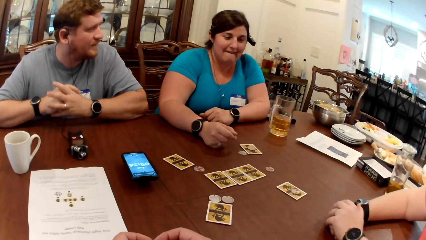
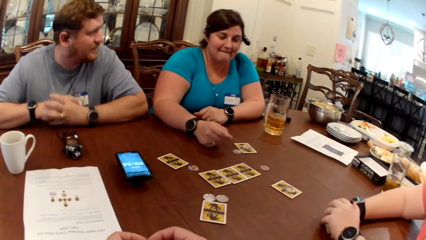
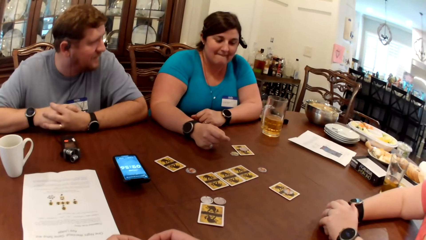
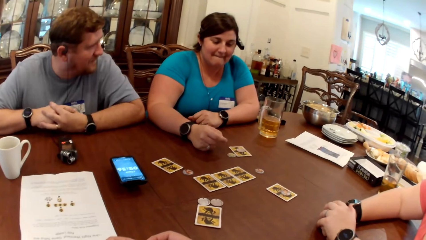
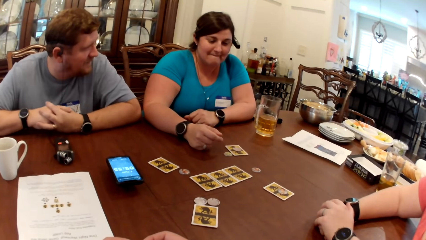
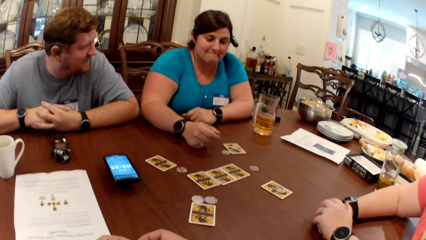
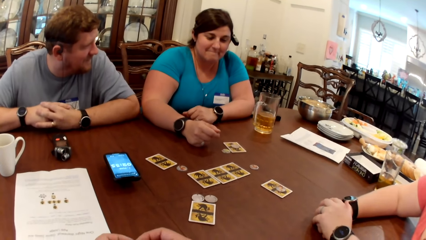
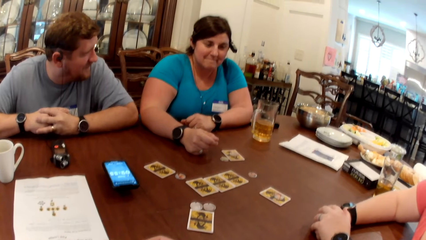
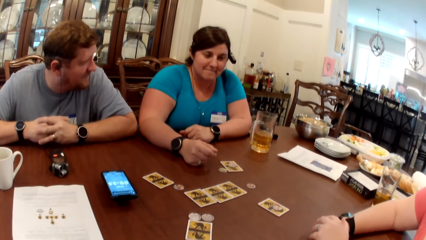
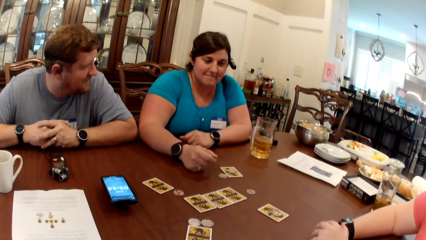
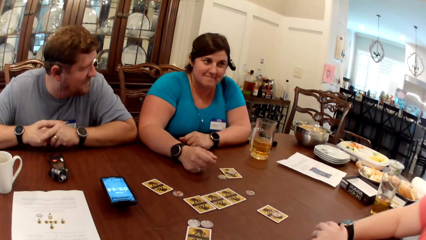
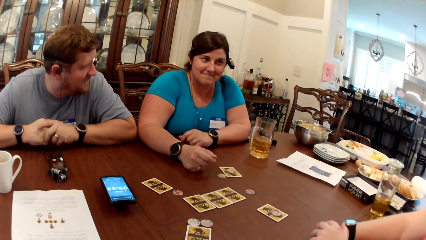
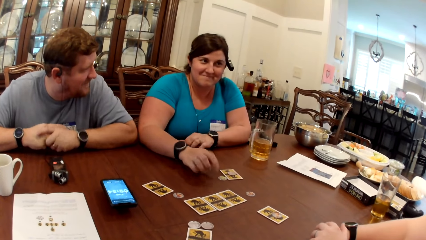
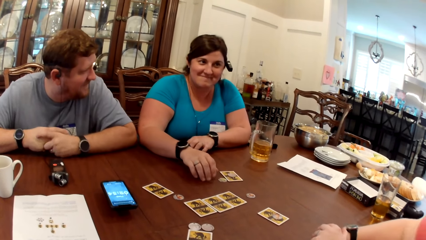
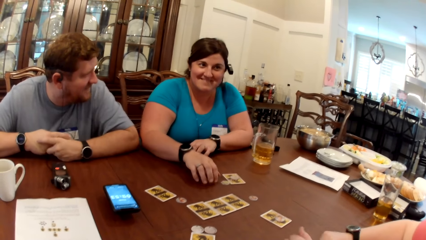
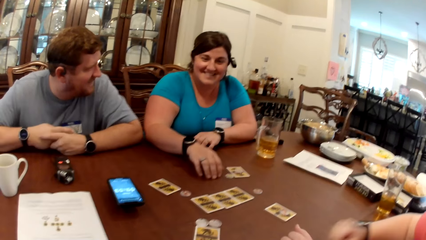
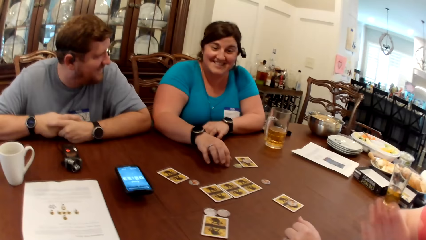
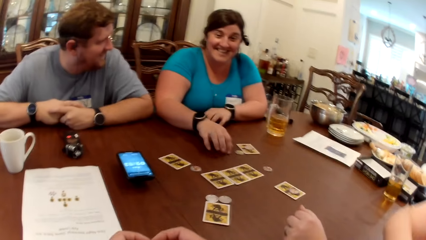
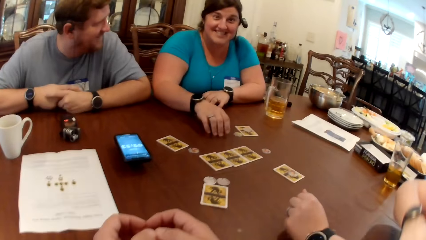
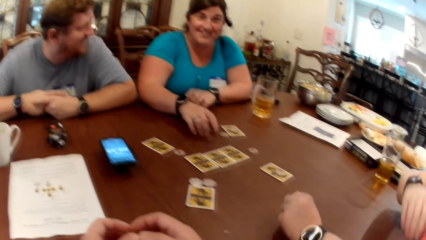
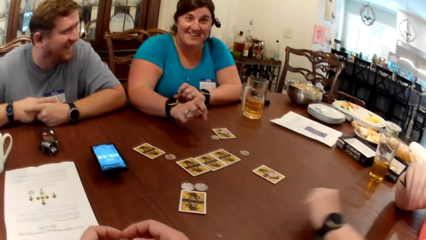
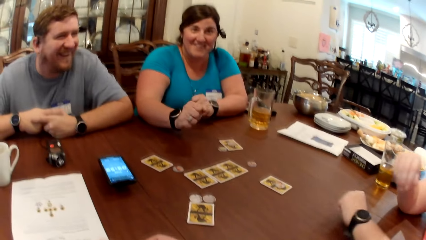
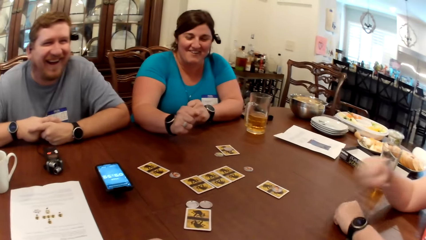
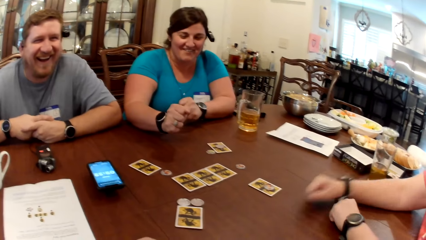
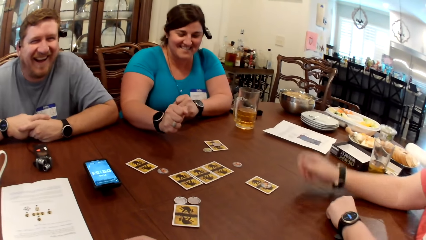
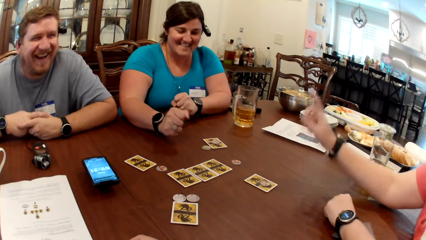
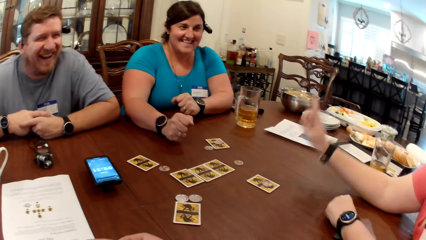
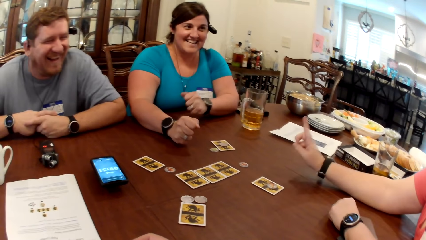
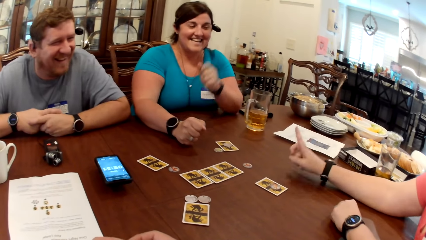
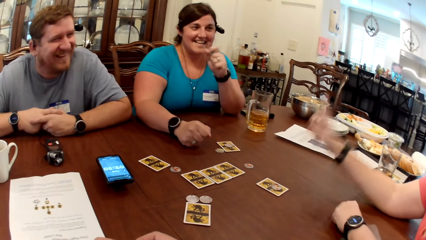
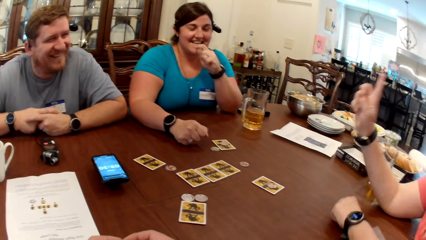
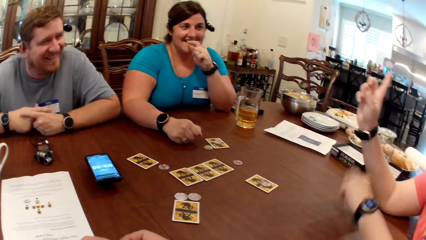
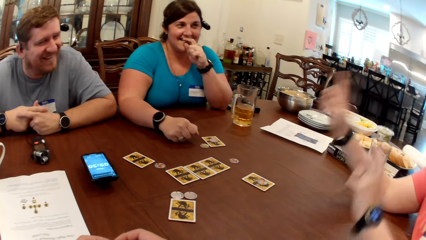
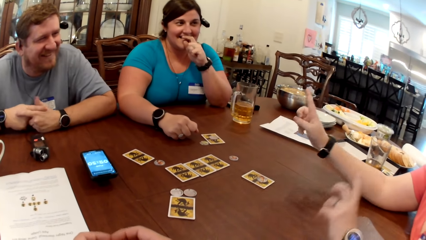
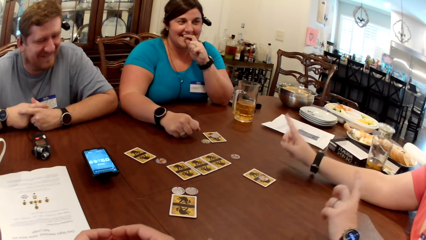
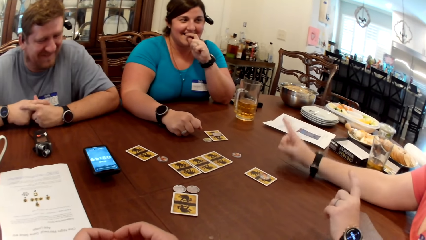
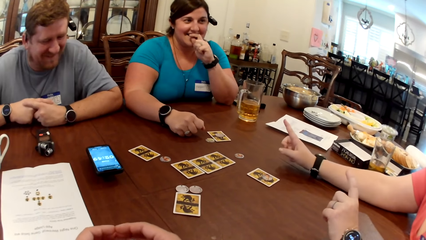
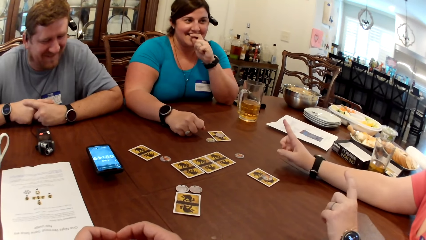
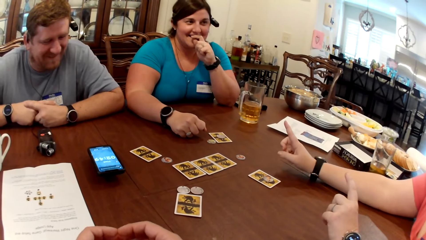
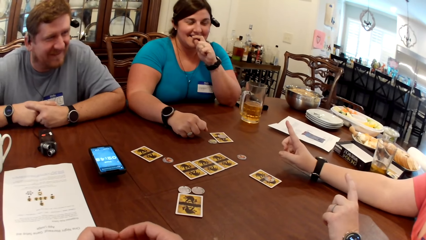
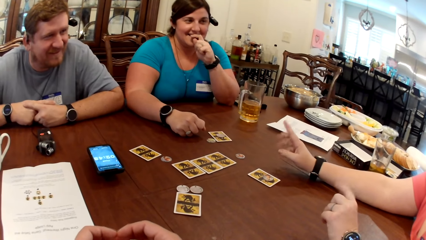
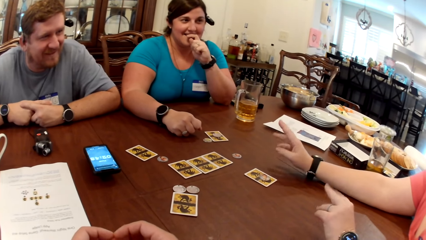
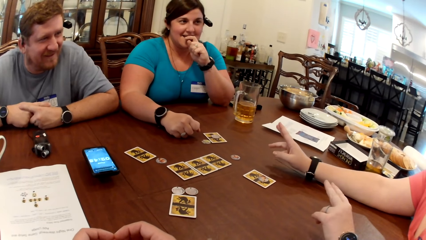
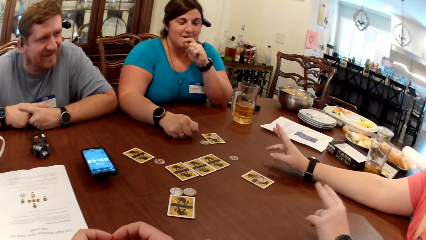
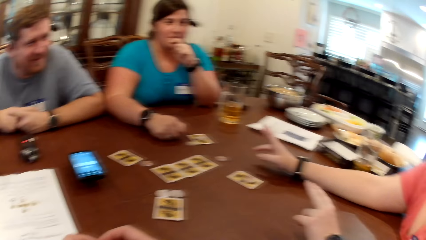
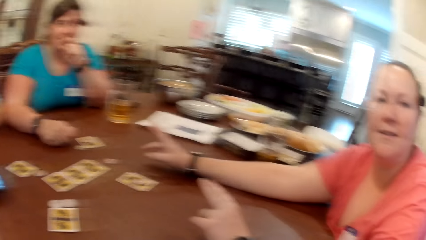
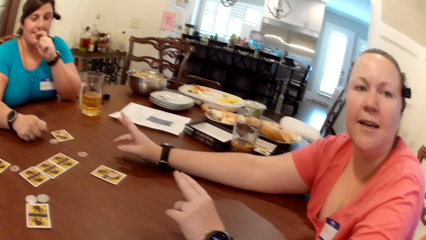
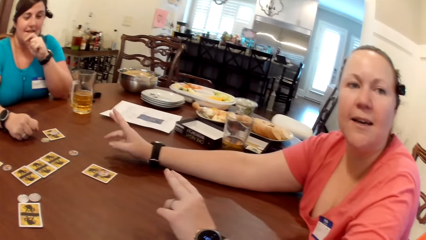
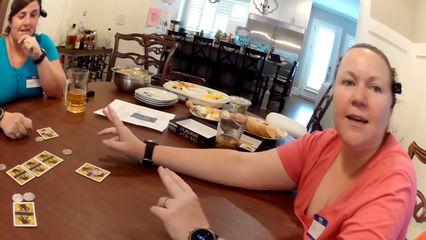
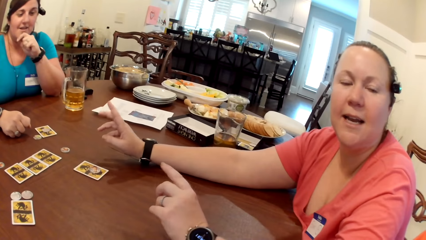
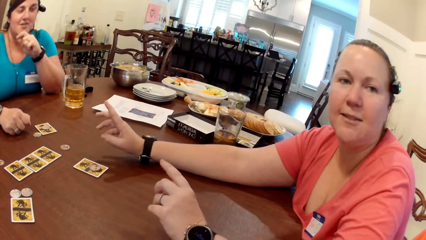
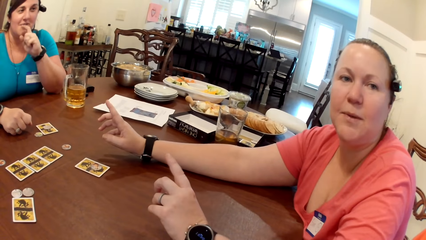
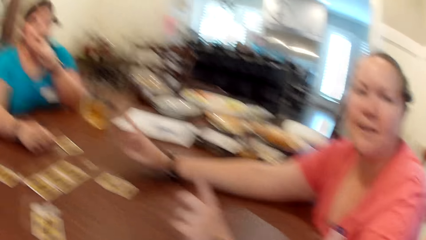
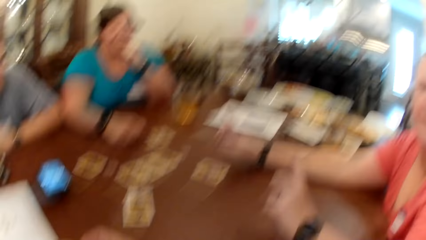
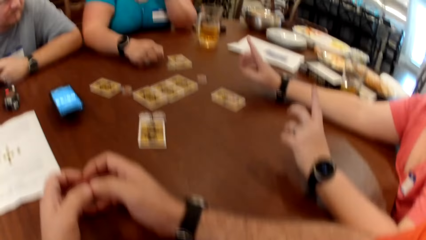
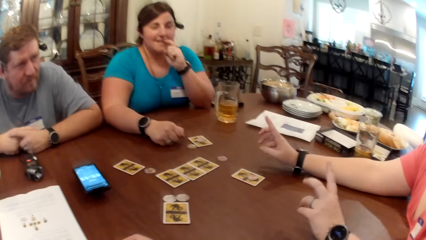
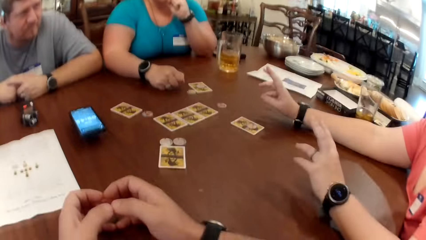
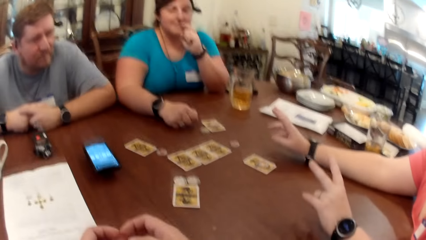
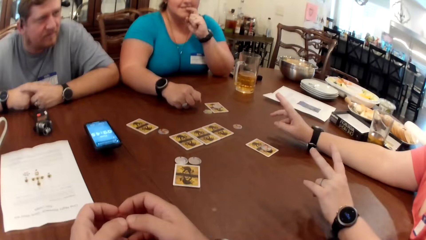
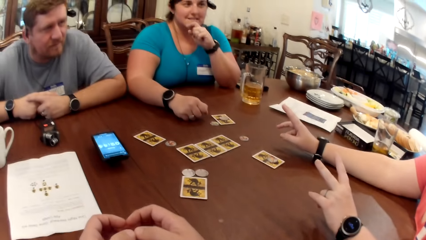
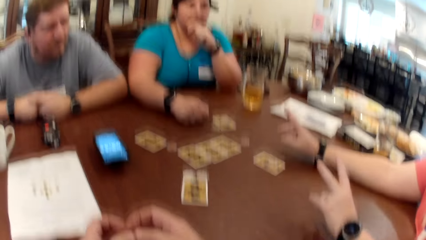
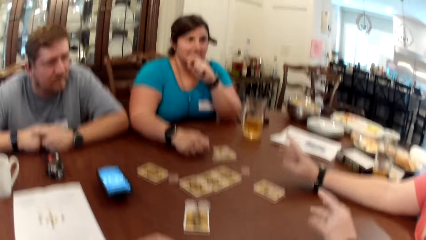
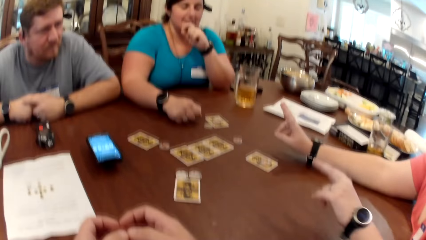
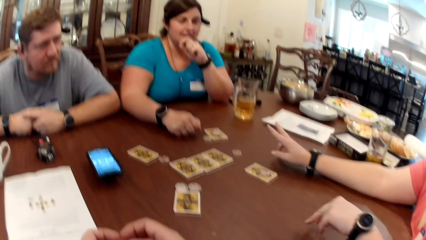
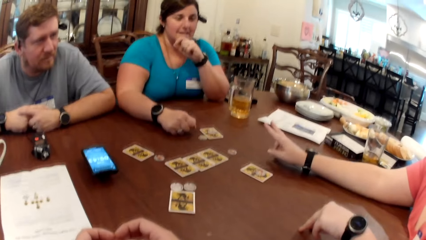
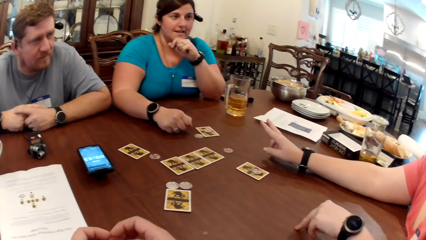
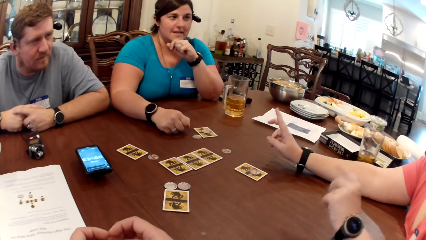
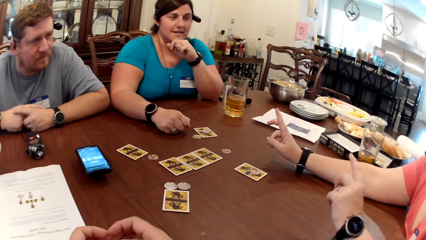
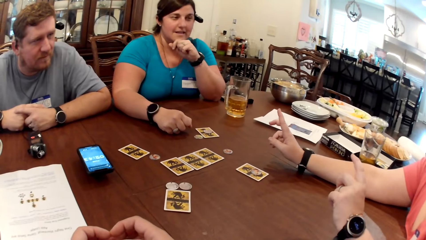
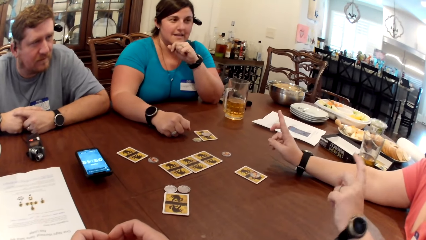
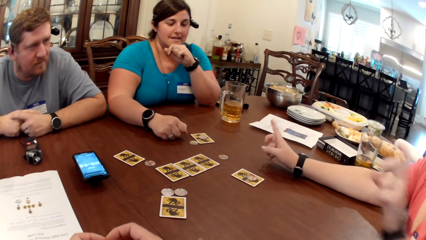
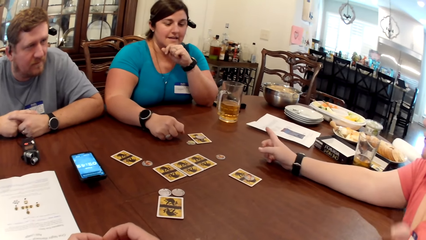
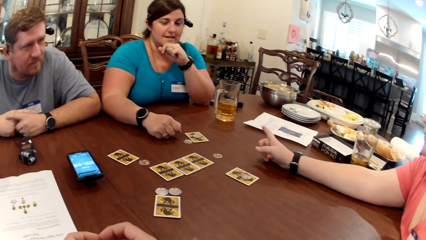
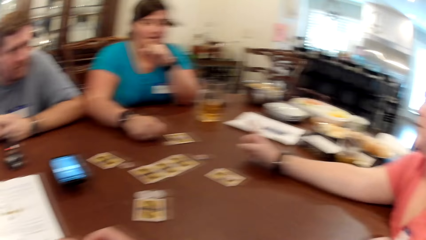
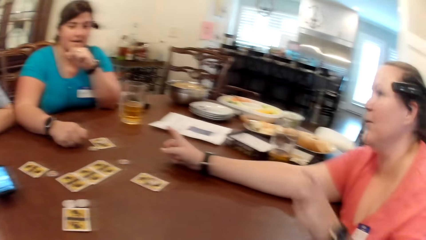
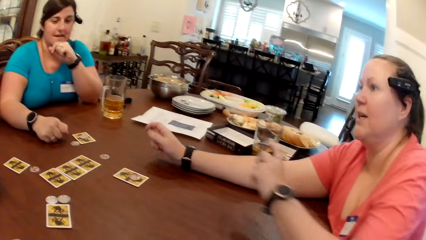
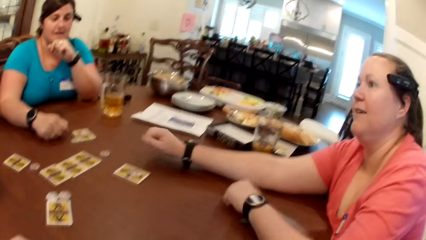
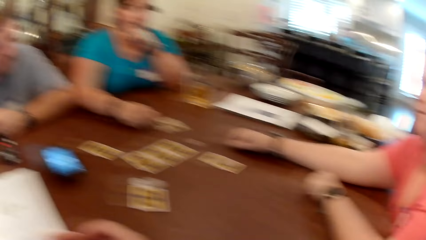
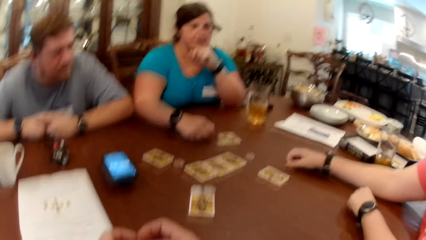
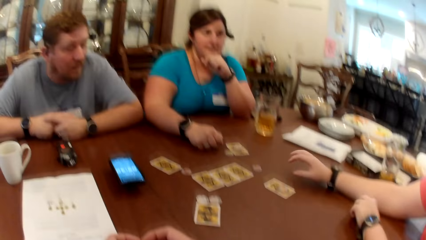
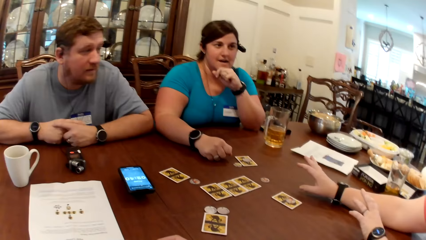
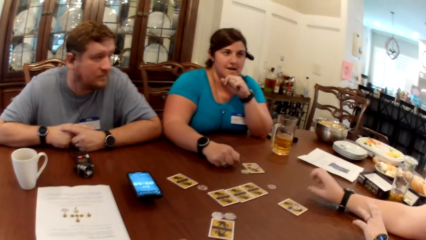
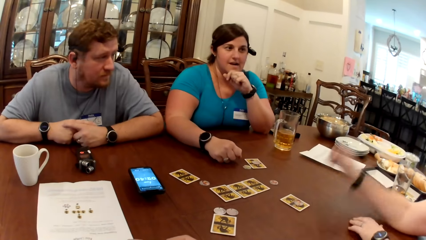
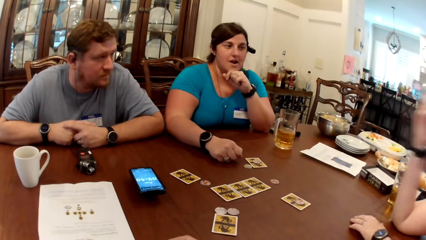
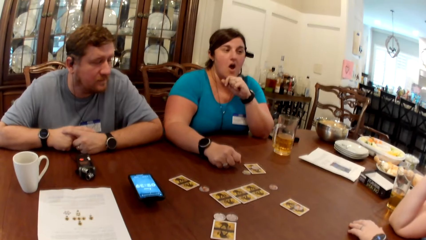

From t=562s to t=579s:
The woman taps the table with her right hand finger. Another woman taps the camera wearer at his right arm with her right hand. The camera wearer talks to a woman in the house. The second woman points at the camera wearer with her left hand finger.
